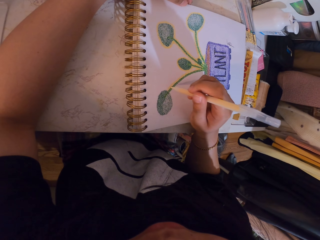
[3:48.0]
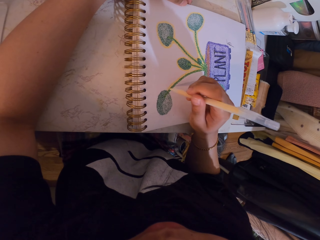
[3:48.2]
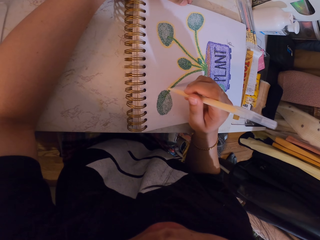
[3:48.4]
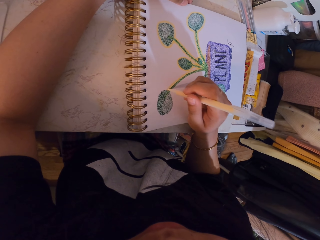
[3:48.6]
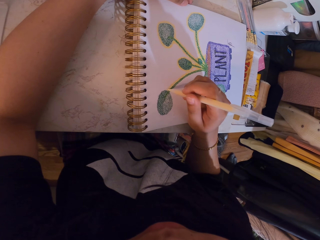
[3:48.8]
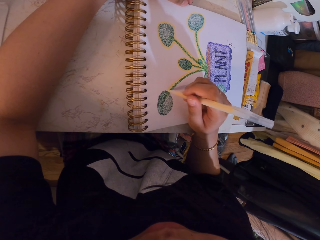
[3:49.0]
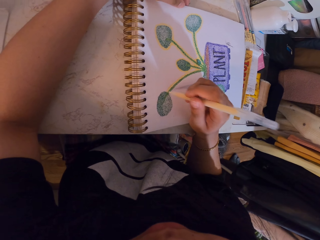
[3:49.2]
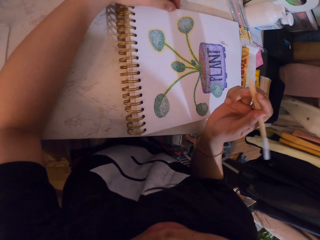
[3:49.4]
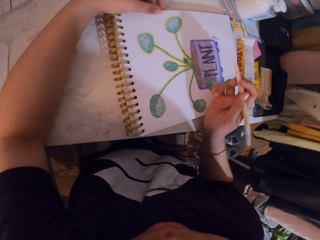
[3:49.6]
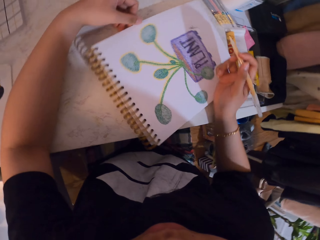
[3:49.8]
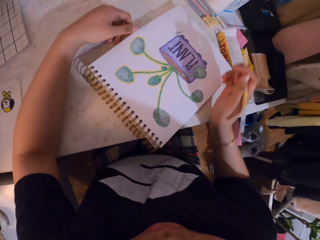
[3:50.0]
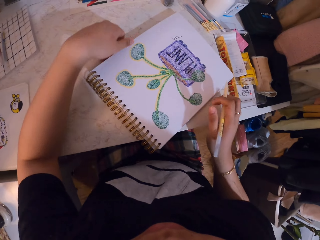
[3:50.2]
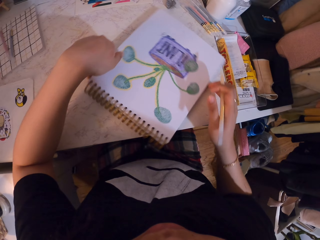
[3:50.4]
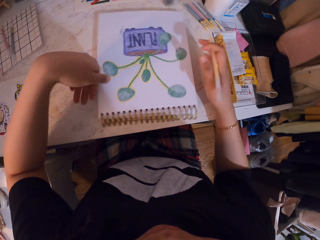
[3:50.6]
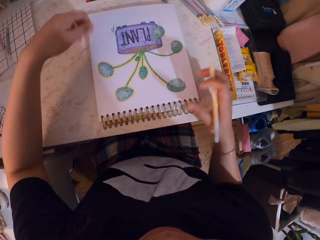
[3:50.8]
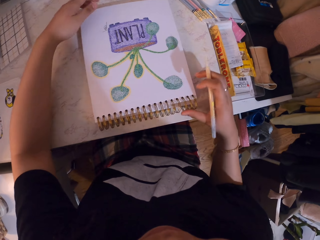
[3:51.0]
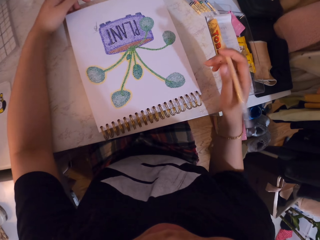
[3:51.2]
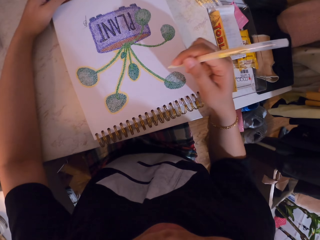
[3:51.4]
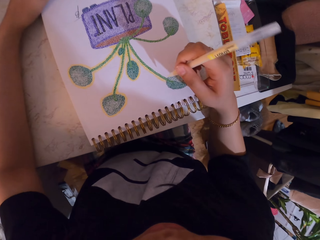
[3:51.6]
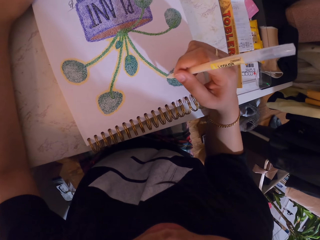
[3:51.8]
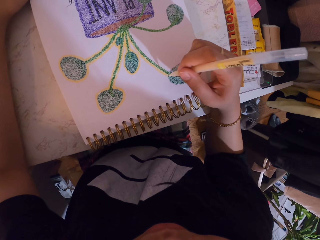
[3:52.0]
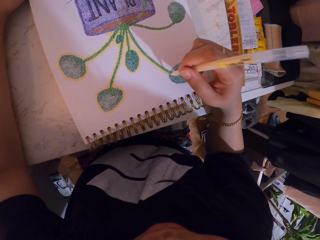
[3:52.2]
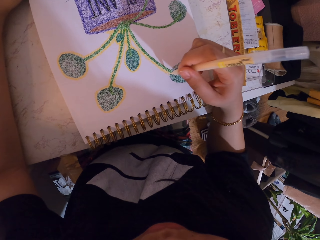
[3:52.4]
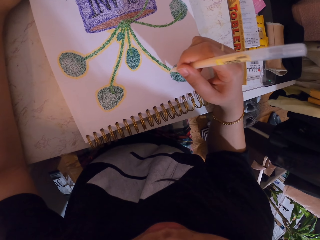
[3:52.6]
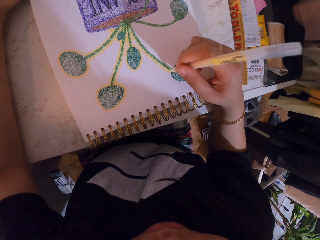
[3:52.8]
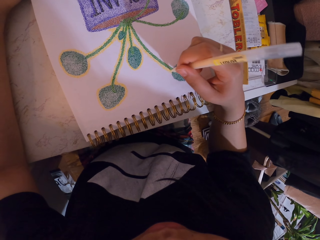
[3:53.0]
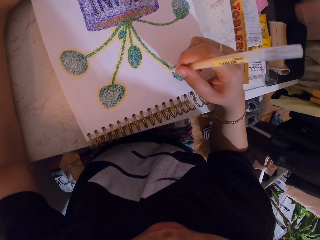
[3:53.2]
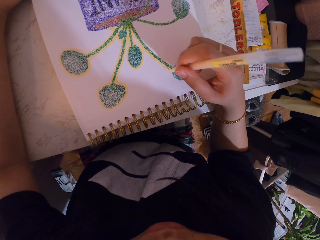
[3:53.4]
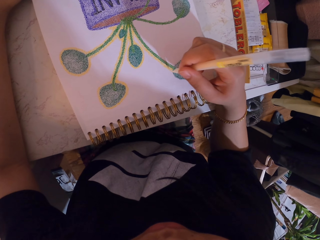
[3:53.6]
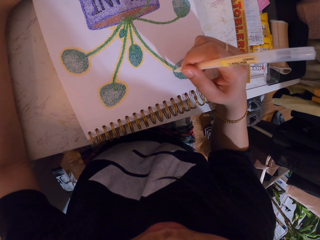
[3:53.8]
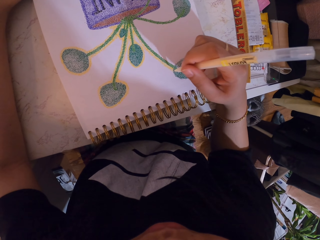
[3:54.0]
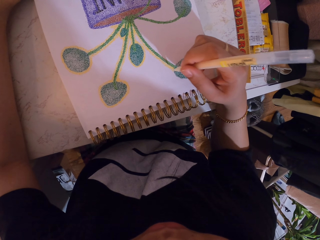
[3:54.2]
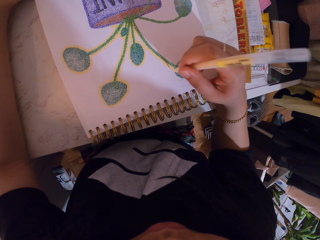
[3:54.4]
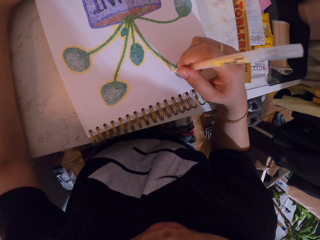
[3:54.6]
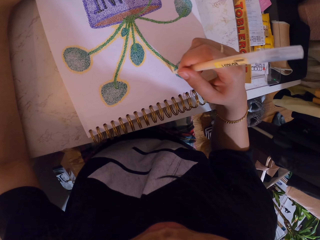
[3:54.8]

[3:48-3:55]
The camera wearer moves a drawing book on a table. They turn the book around. They paint the drawing book with a pen.

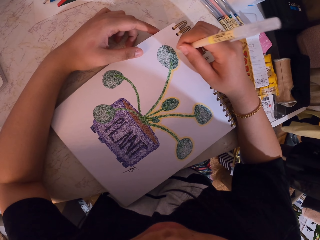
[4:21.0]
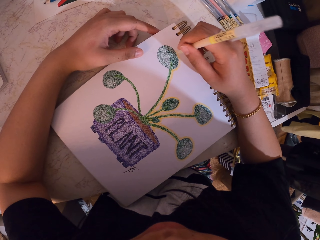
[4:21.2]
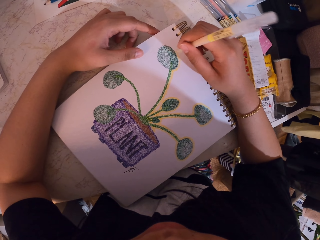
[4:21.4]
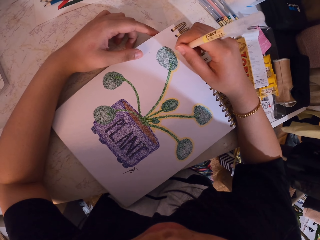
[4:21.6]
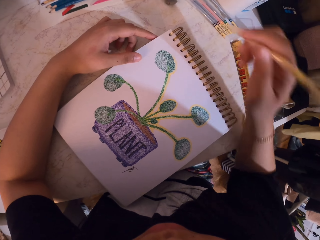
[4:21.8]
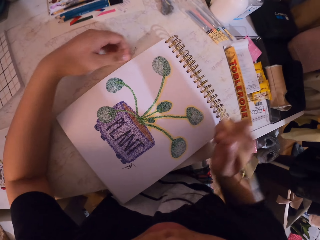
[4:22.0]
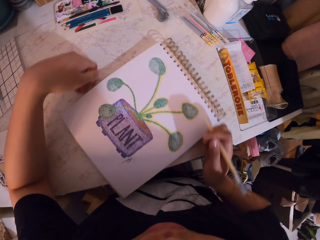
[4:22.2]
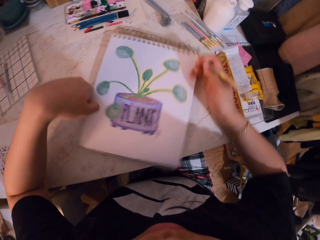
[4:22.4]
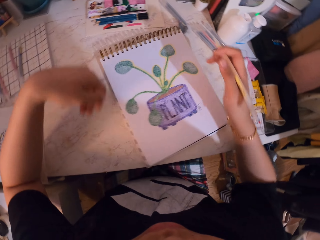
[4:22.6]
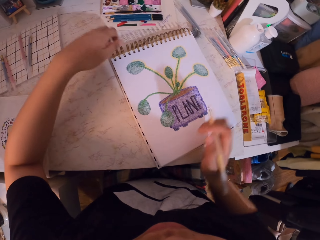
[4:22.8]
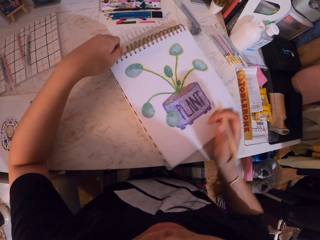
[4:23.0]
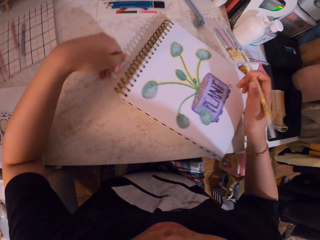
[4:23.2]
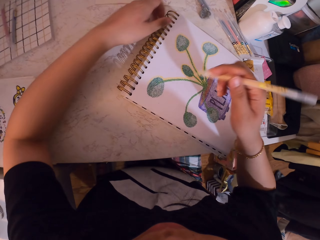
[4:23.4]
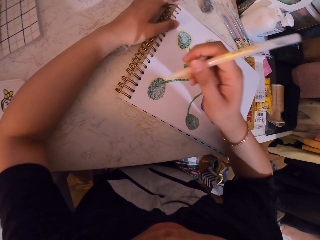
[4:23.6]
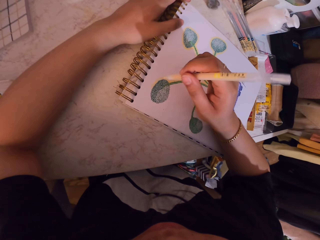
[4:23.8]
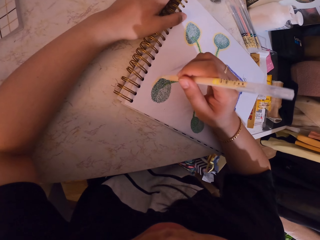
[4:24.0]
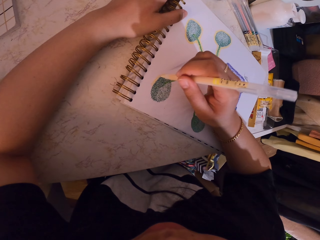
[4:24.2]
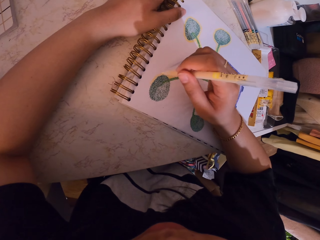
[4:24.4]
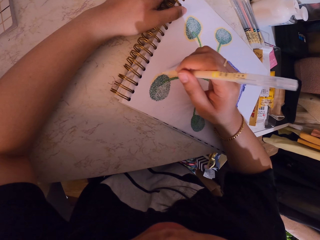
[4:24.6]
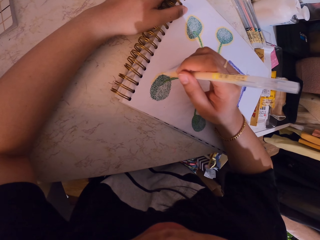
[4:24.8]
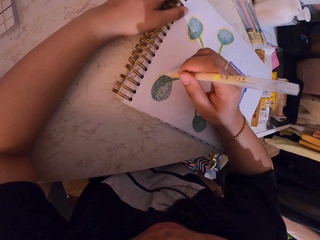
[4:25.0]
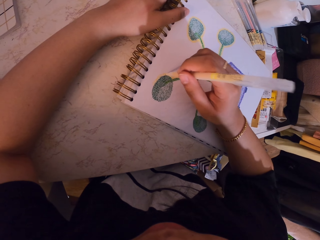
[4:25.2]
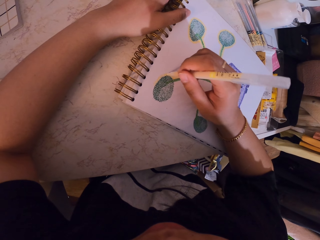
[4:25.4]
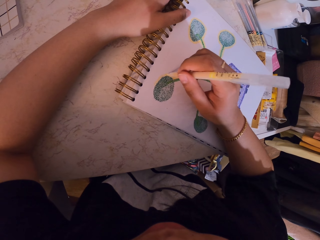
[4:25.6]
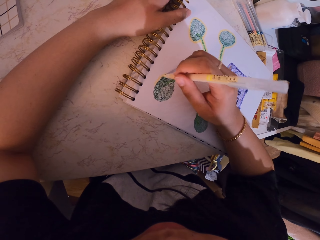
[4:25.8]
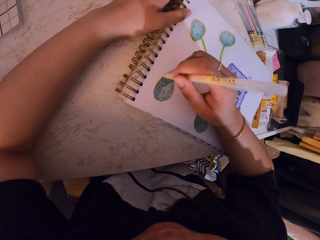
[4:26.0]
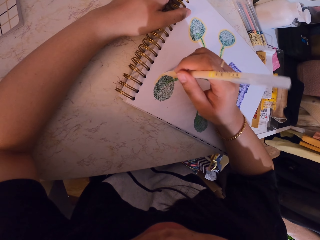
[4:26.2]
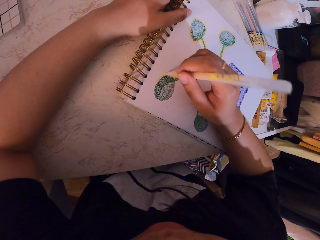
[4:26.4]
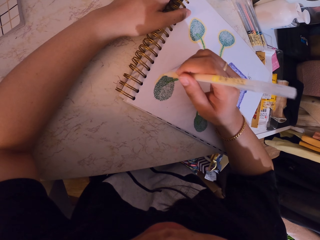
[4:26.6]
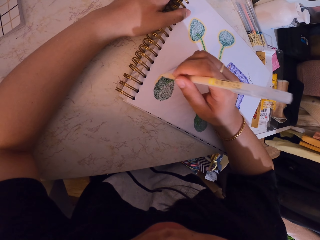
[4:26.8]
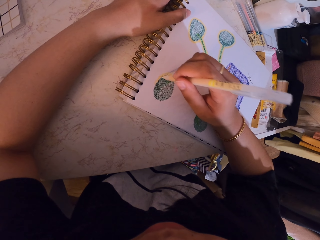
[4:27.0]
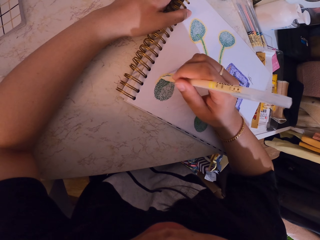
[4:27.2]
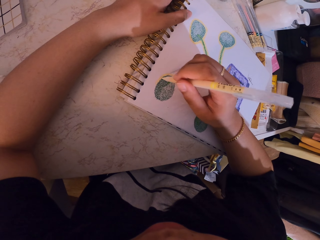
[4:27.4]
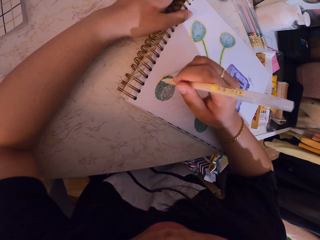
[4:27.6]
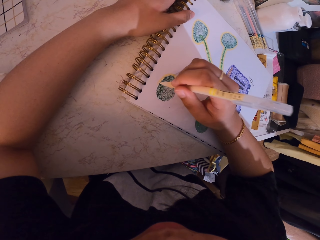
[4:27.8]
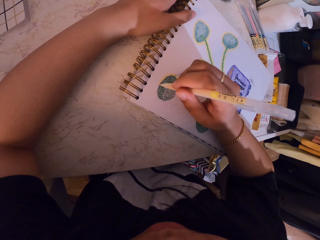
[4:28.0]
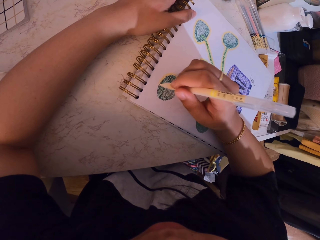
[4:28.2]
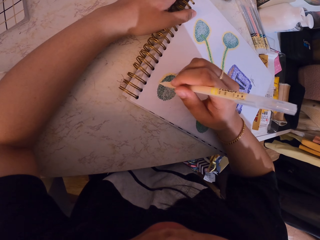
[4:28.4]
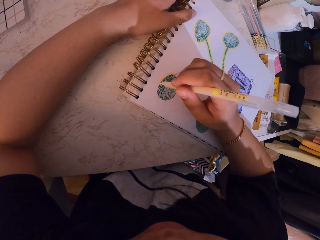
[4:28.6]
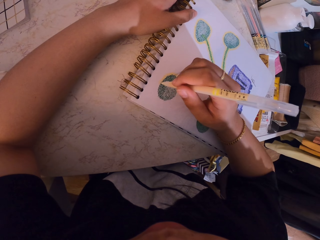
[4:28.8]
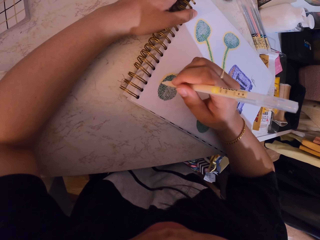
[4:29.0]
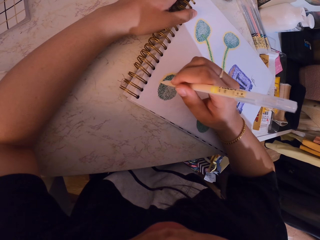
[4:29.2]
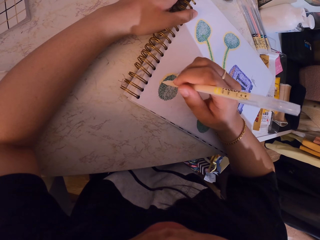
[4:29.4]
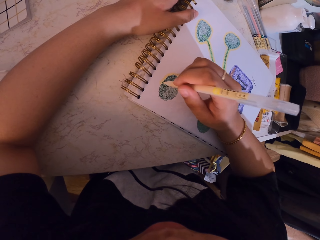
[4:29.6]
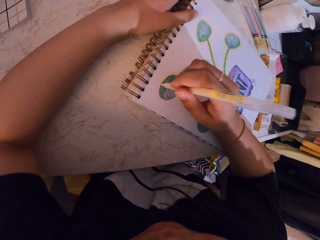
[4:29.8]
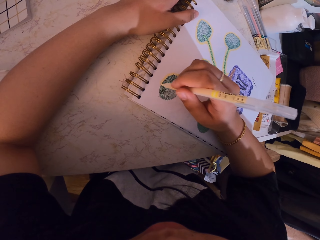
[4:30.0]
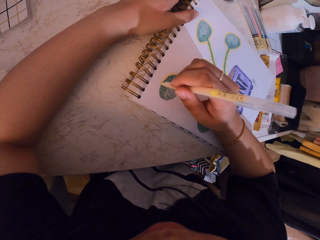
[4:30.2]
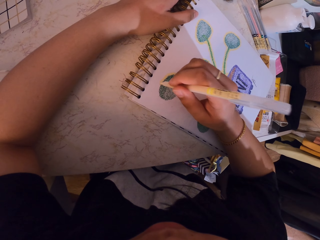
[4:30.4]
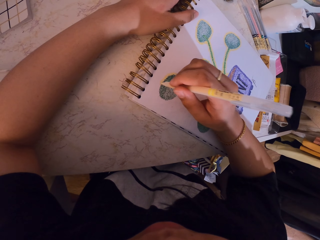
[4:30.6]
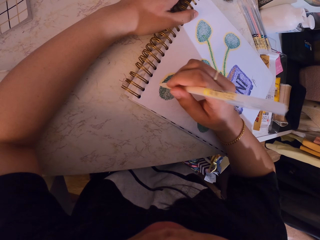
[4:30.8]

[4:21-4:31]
The camera wearer moves a drawing book on a table. They turn the book around. They paint the drawing book with a pen.
